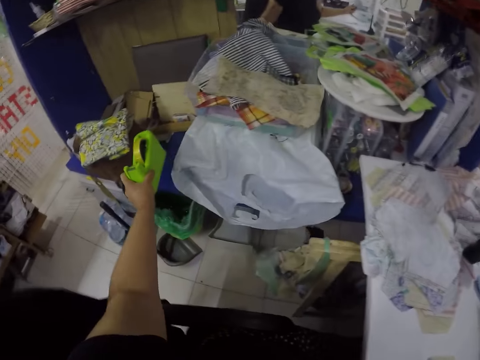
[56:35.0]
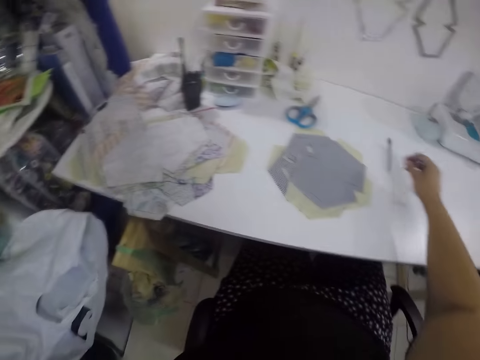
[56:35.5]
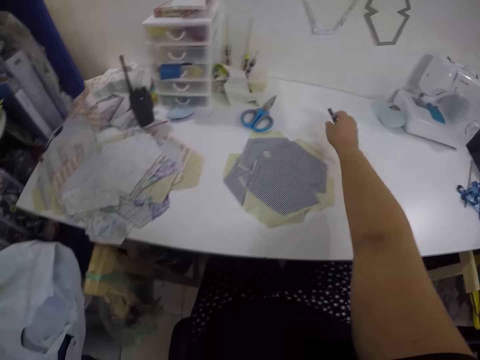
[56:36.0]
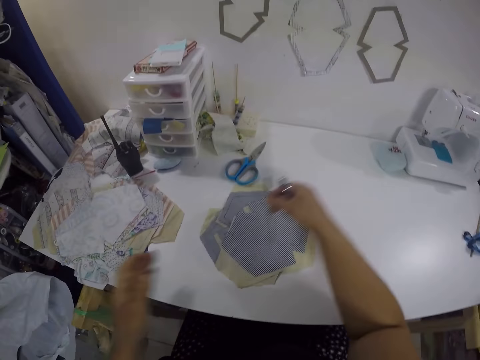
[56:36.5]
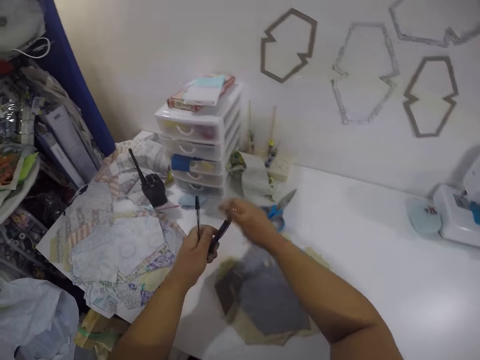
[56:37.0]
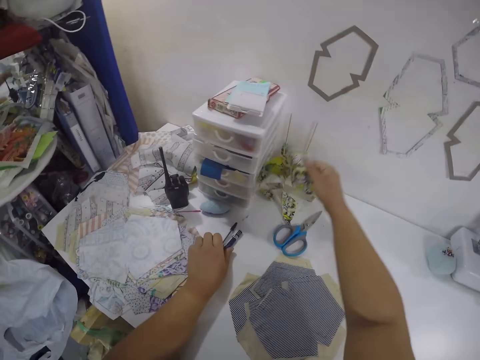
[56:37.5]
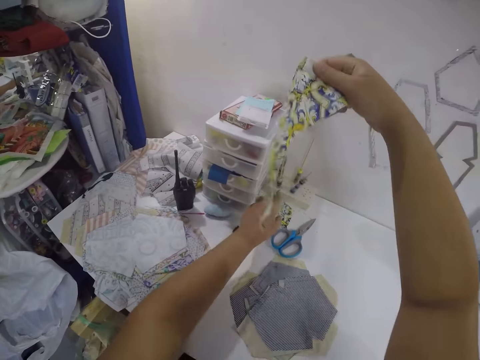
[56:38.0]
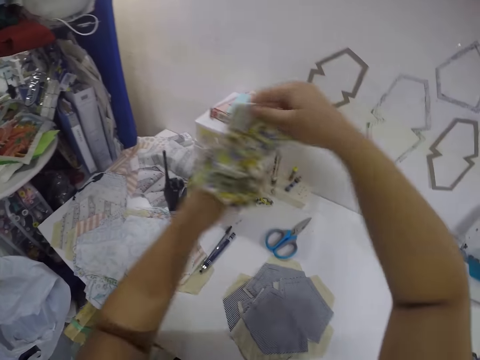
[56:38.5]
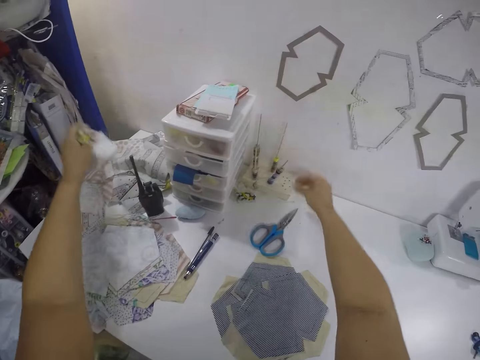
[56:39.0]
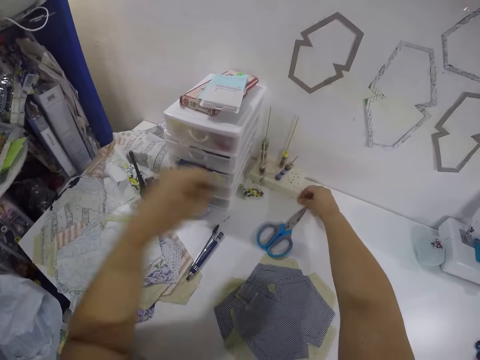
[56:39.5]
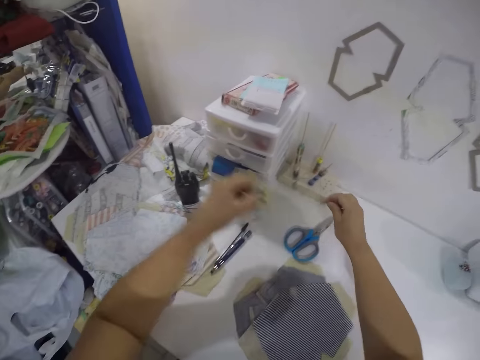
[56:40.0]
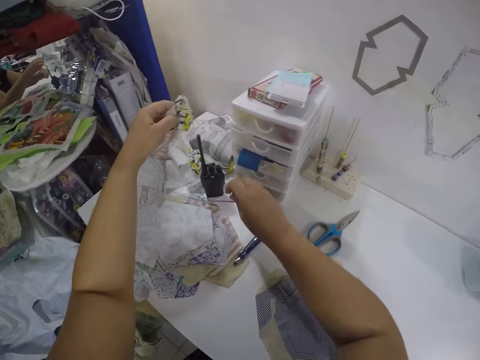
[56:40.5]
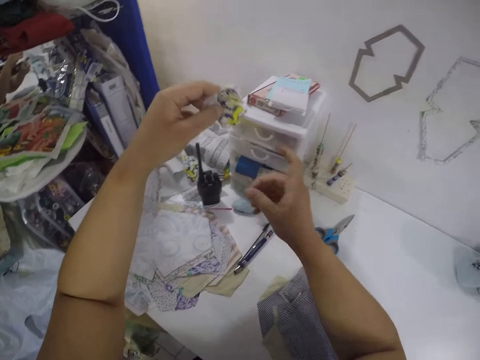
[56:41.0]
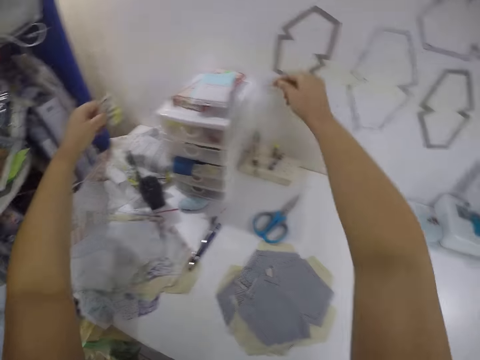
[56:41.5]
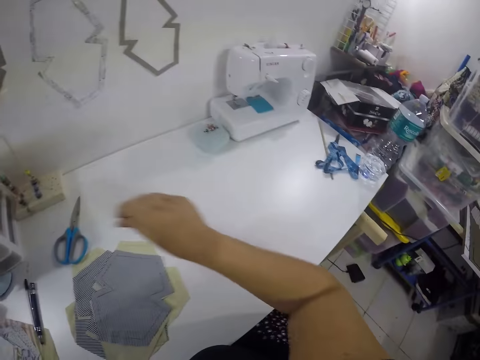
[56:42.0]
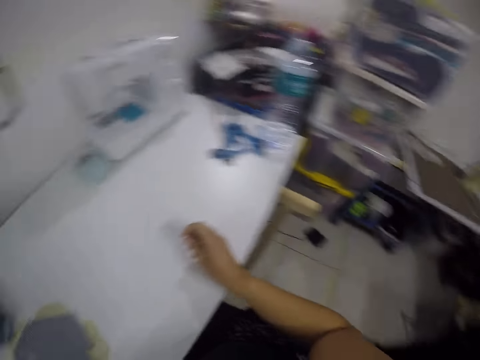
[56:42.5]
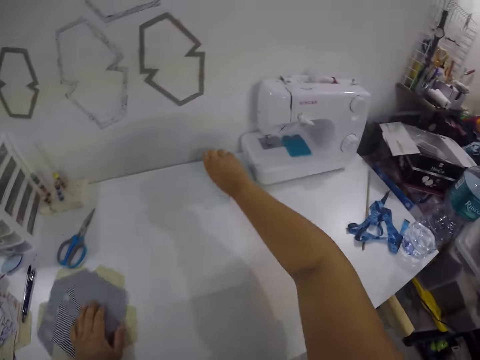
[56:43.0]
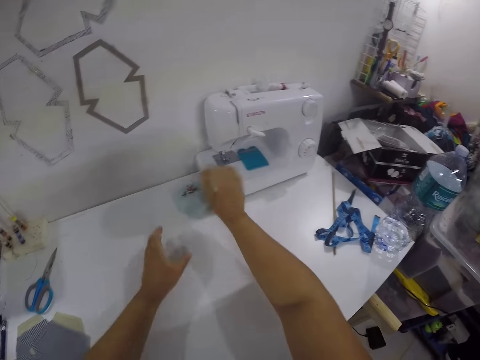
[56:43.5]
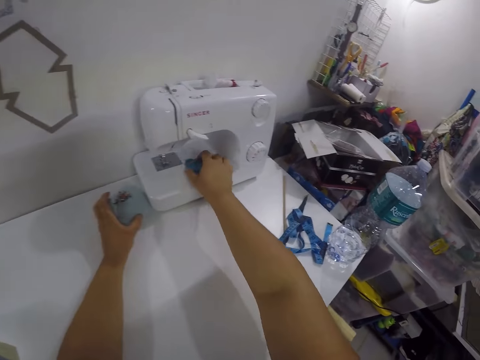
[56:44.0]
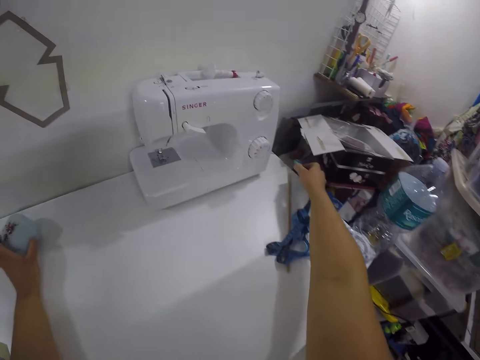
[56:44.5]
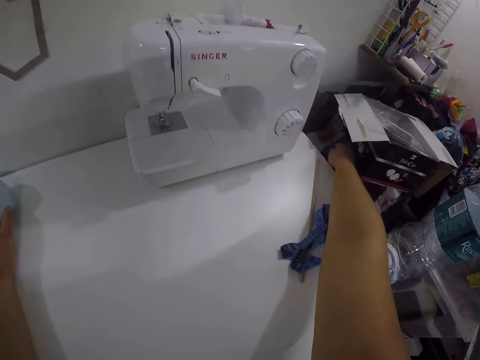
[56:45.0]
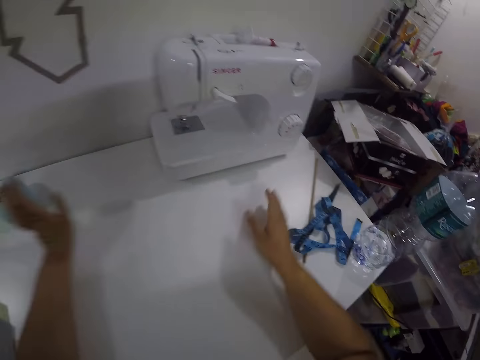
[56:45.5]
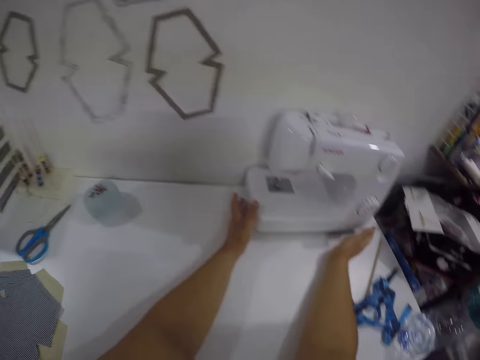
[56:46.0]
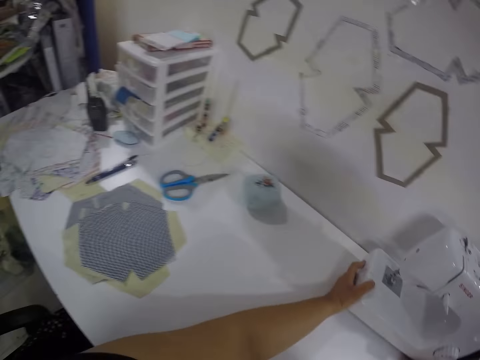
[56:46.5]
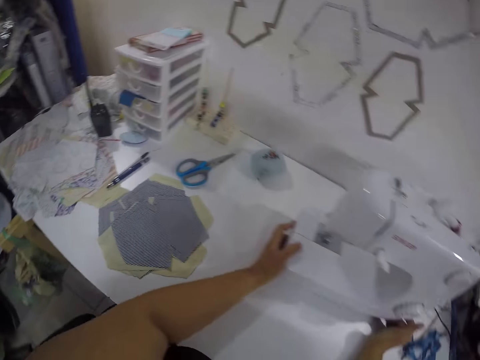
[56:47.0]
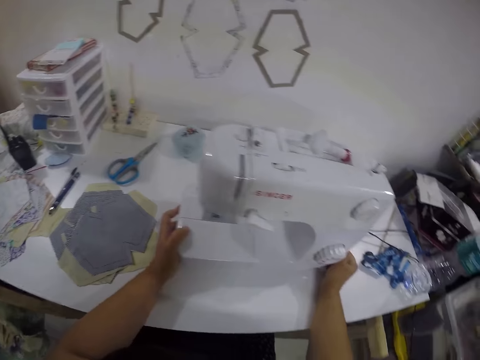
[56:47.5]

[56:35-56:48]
The camera wearer moves the sellotape dispenser. She drops the tools case on the table with her left hand. She moves her hand. She picks up a pen from the table with her right hand. She holds the pen and pencil with both hands. She drops the pen and pencil on the table with her left hand. She picks up a cloth from the table with her right hand. She holds the cloth with both hands. She moves the cloth. She drops the cloth on the cloths on the table with her right hand. She picks up a cloth piece from the table with her left hand. She drops the cloth piece on the cloths with her right hand. She moves her hands. She puts a needle in a container on the table with her right hand. She moves the container on the table with her left hand. She moves the lid on a sewing machine with her right hand. She picks up a piece of cloth from the sewing machine. She moves her hands. She drops the lid beside the box with her right hand. She places the piece of cloth on a cabinet. She moves her hands. She moves the sewing machine on the table with her hands.

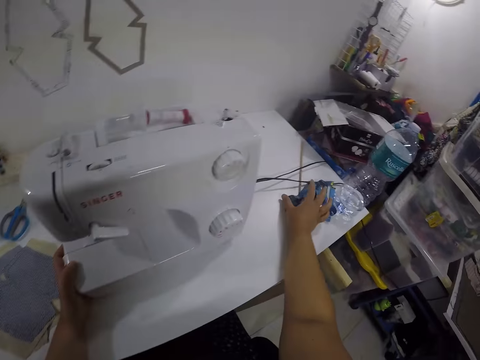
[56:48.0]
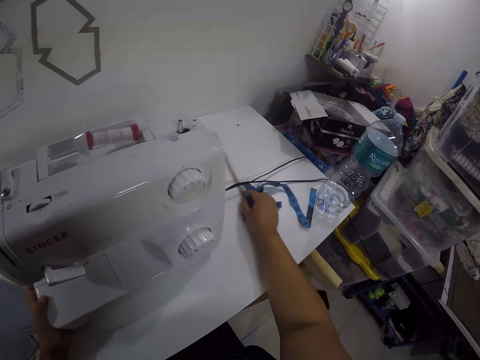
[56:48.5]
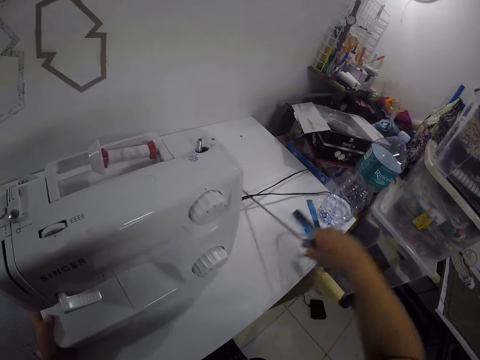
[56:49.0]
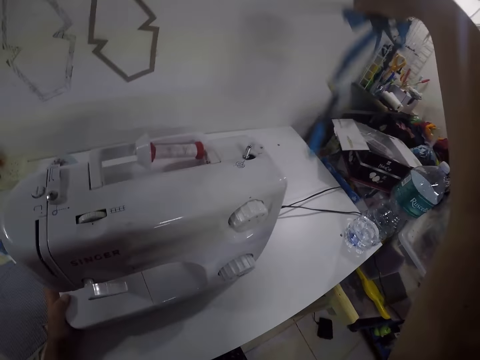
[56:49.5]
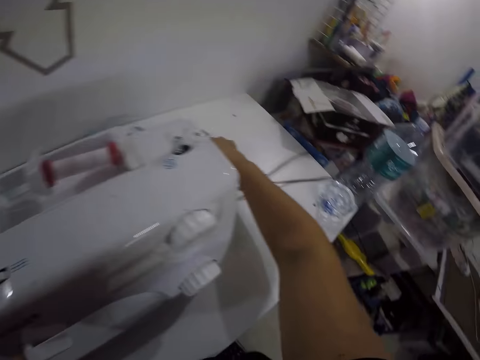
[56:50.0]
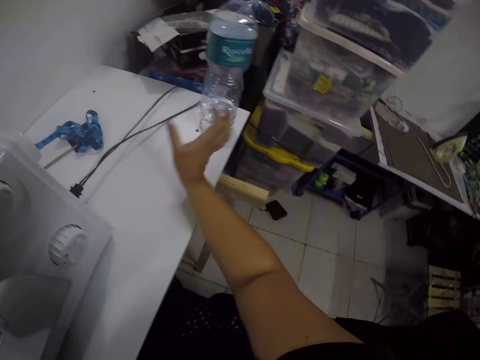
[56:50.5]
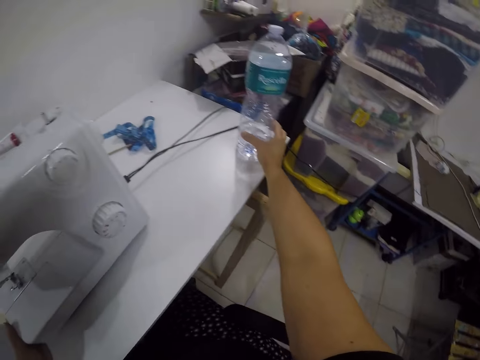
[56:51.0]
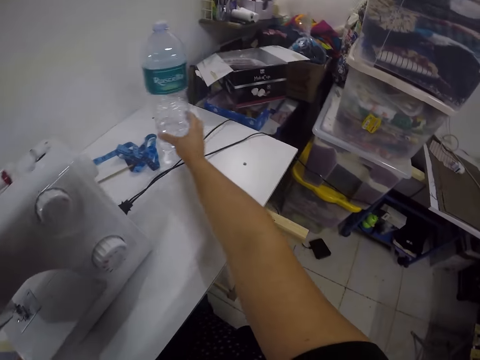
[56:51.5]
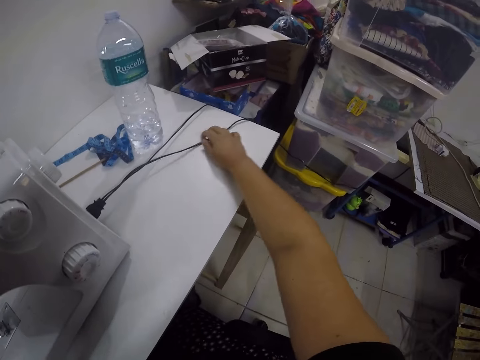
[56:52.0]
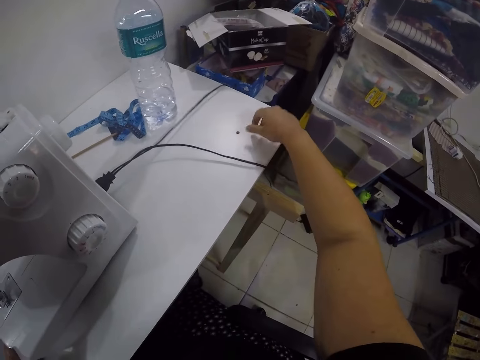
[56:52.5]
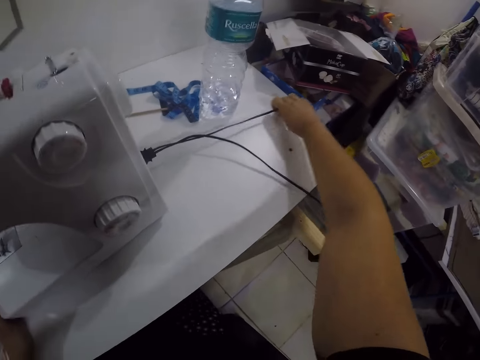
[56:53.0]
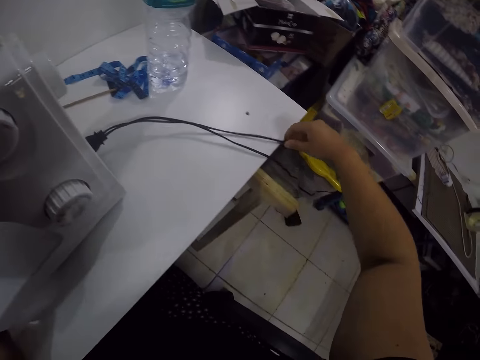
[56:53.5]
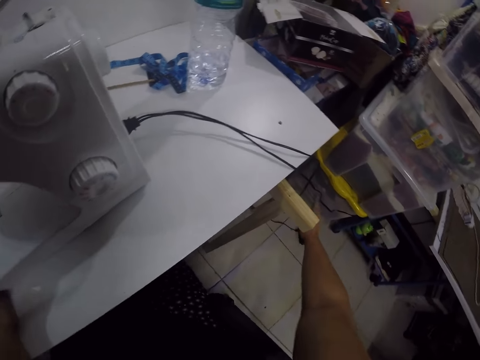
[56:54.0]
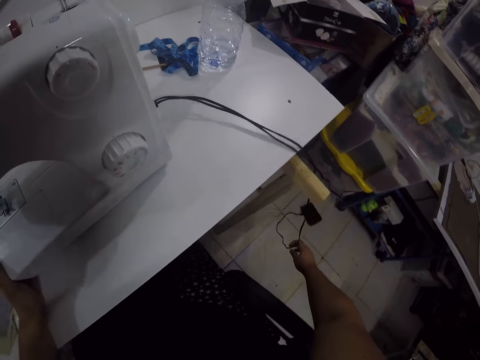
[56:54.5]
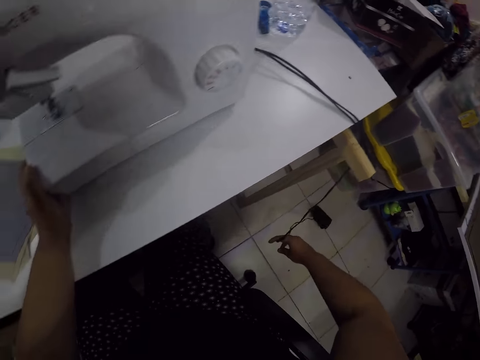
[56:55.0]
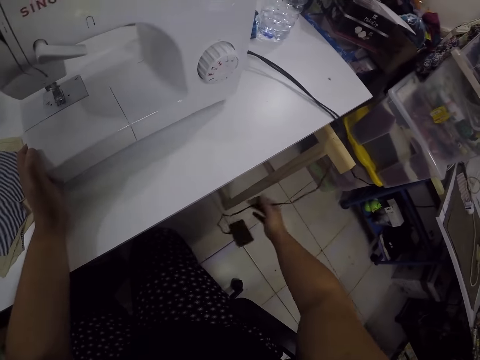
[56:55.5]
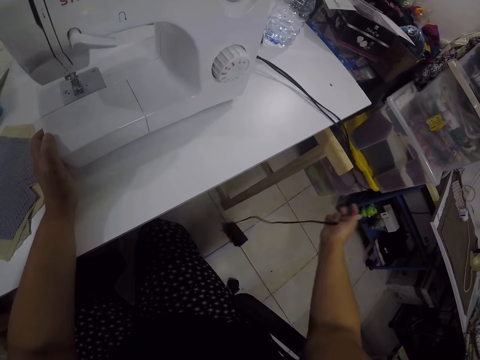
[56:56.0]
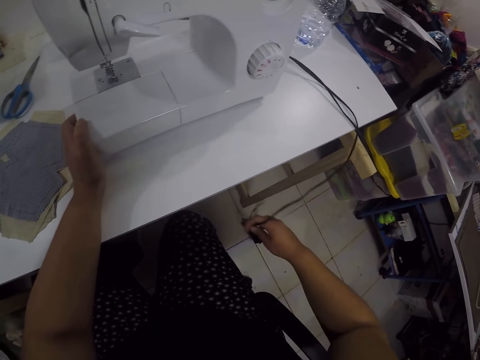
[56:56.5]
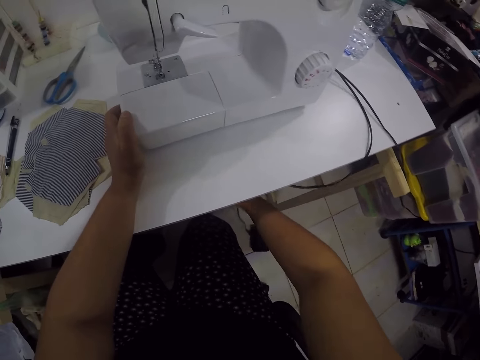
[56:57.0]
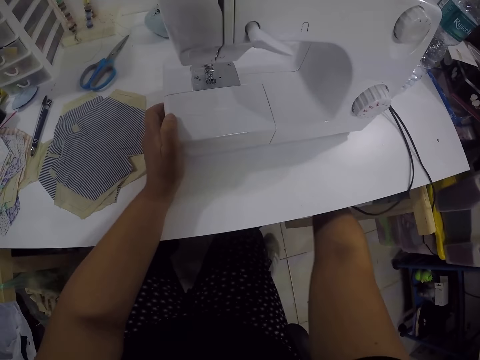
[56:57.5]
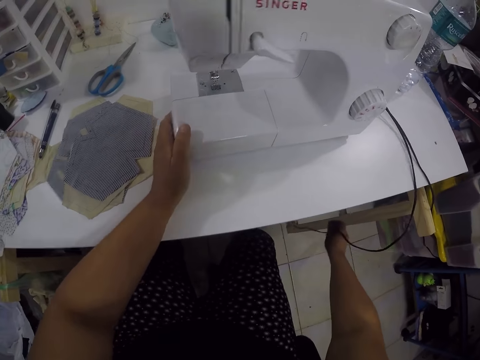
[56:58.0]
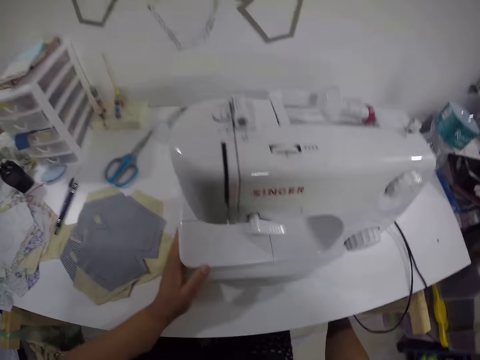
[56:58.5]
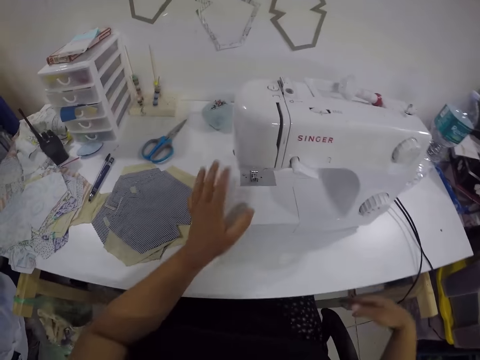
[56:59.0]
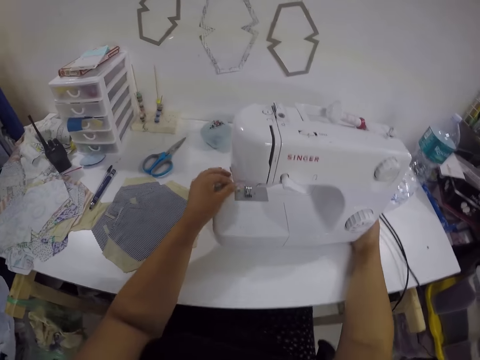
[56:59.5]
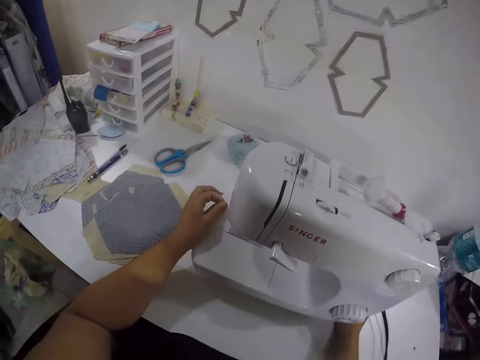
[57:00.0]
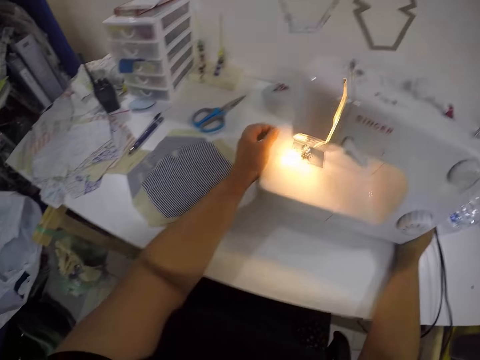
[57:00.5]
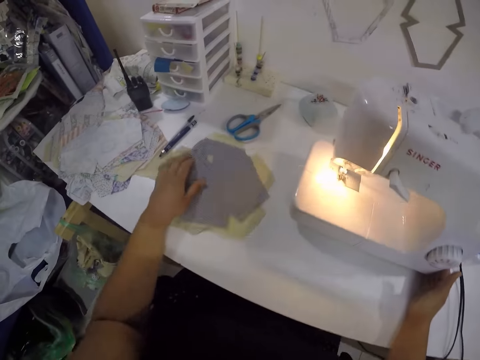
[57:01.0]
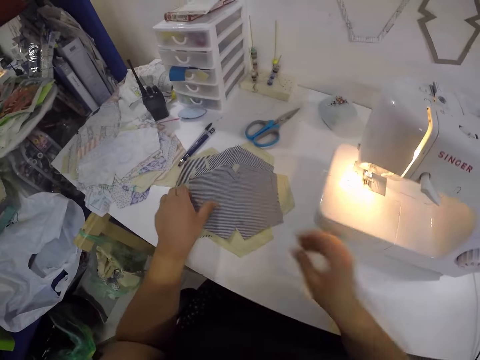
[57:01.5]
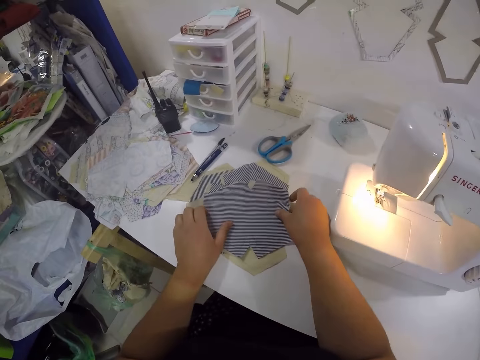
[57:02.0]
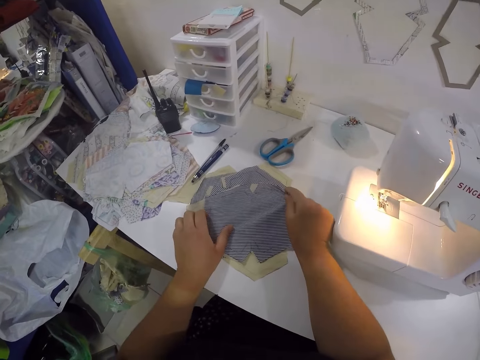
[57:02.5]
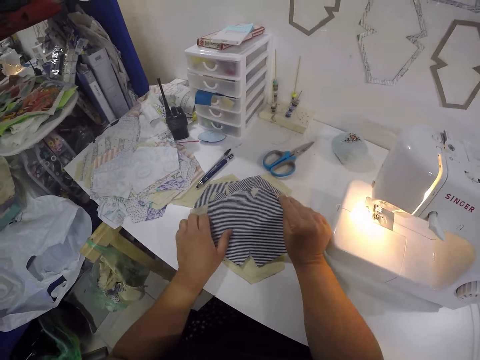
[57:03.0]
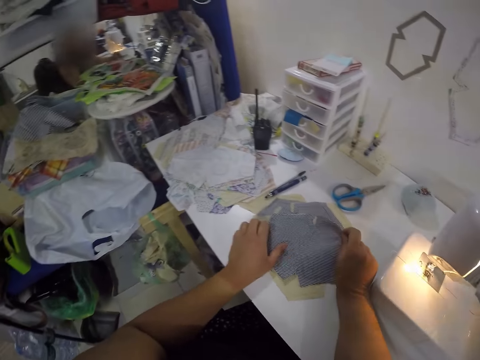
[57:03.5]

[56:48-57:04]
The camera wearer moves a measuring tape from the table with her right hand. She puts the measuring tape on the table. She moves a water bottle on the table with her right hand. She adjusts the sewing machine wire on the table with her right hand. She adjusts the sewing machine wire on the table with her right hand again. She moves the sewing machine wire under the table with her right hand. She adjusts a thread from the sewing machine with her left hand. She switches on the sewing machine with her right hand. She touches the sewing machine. She moves the cloths on the table with her left hand. She holds the cloth with both hands. She picks up the cloth from the table.
